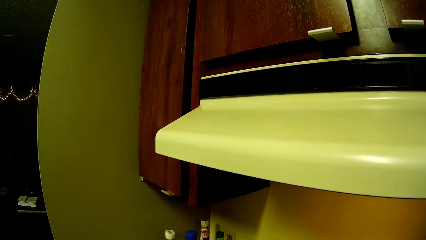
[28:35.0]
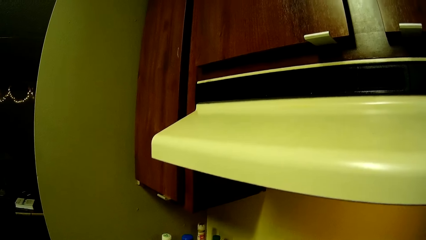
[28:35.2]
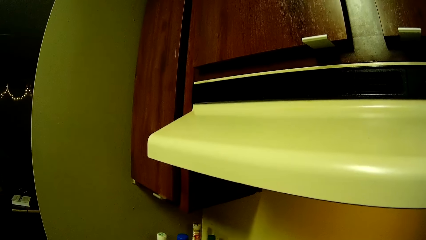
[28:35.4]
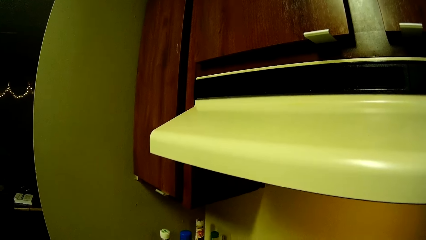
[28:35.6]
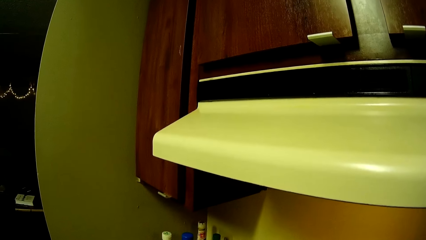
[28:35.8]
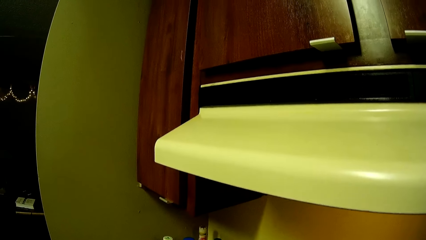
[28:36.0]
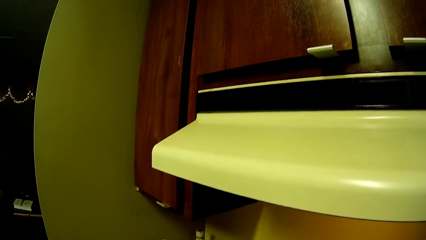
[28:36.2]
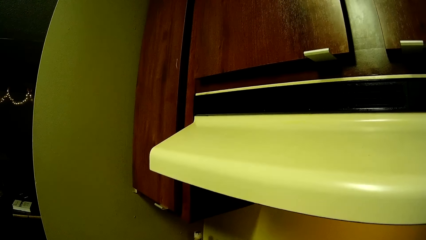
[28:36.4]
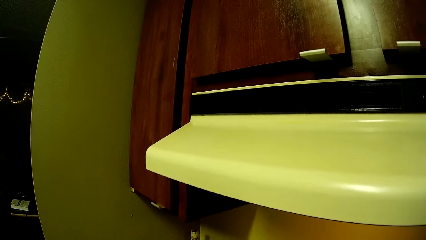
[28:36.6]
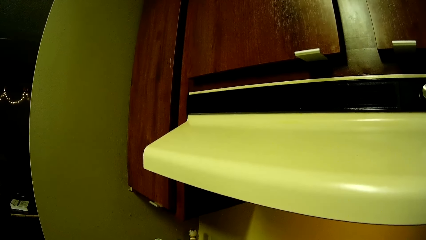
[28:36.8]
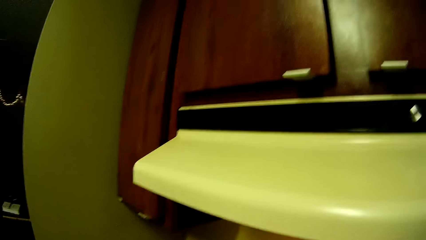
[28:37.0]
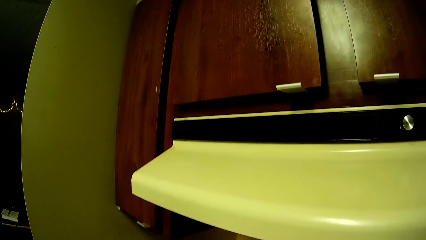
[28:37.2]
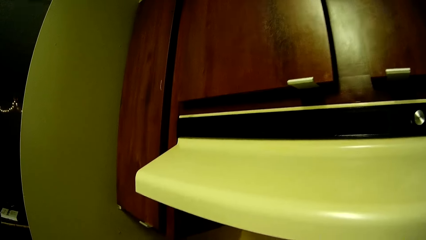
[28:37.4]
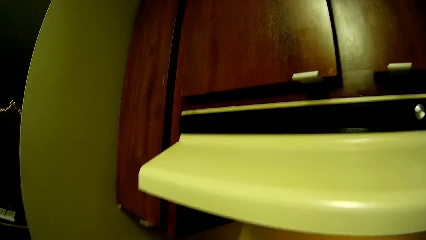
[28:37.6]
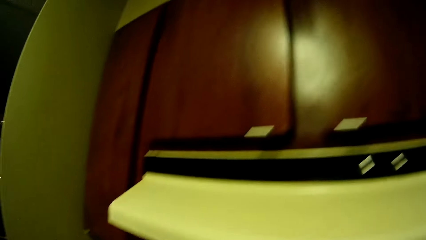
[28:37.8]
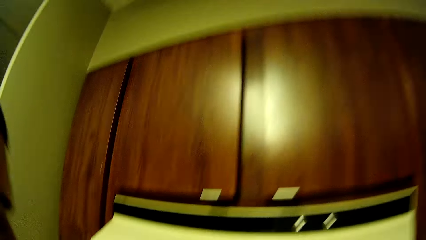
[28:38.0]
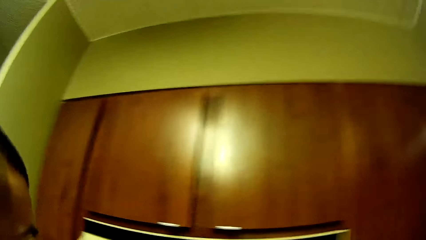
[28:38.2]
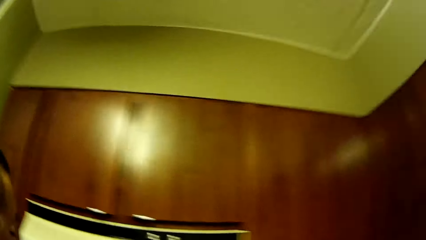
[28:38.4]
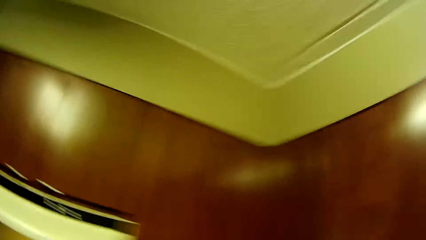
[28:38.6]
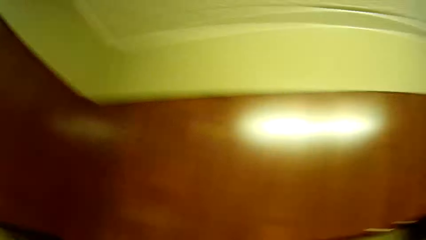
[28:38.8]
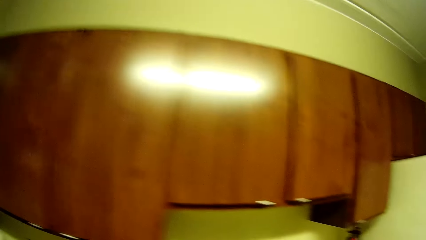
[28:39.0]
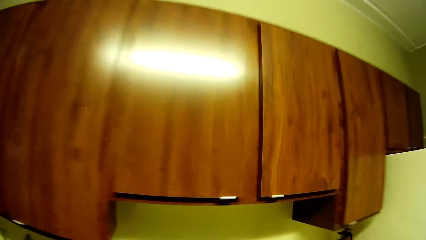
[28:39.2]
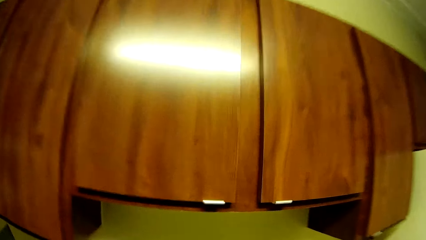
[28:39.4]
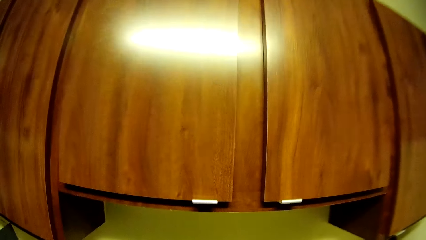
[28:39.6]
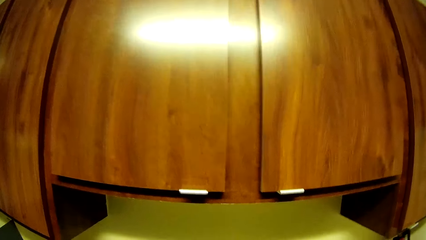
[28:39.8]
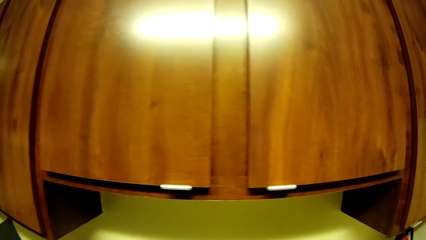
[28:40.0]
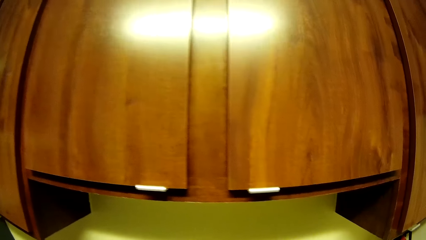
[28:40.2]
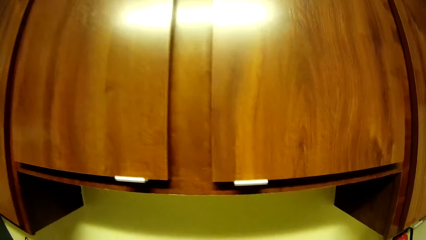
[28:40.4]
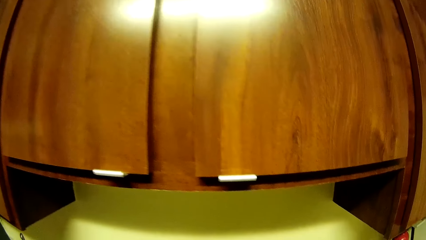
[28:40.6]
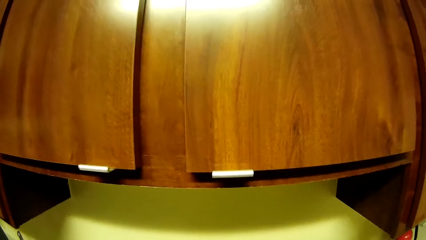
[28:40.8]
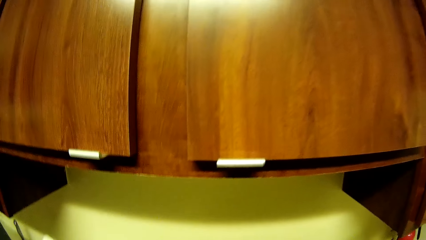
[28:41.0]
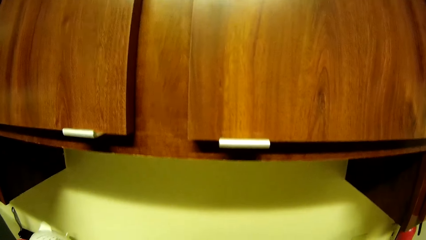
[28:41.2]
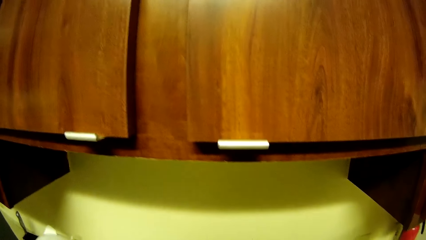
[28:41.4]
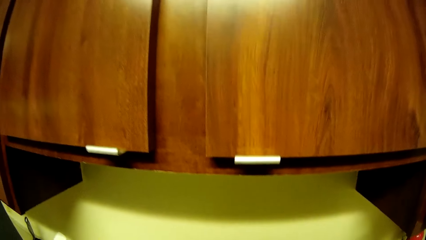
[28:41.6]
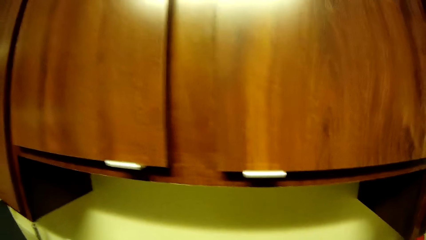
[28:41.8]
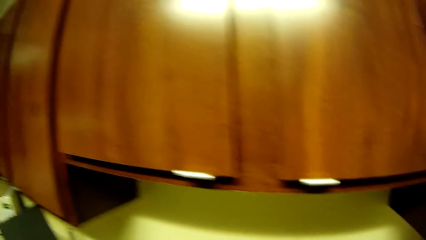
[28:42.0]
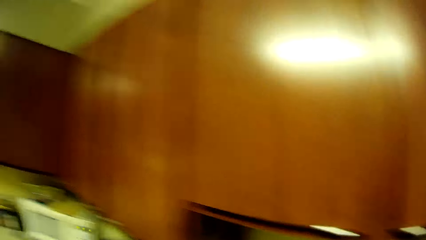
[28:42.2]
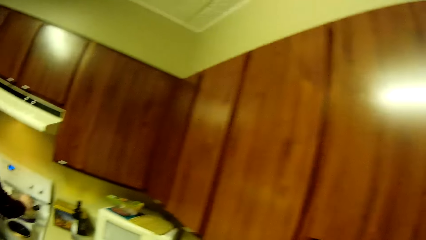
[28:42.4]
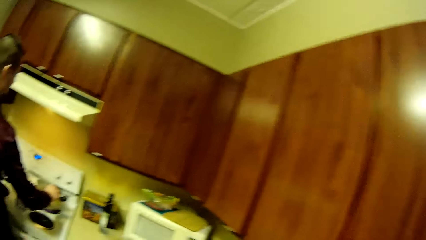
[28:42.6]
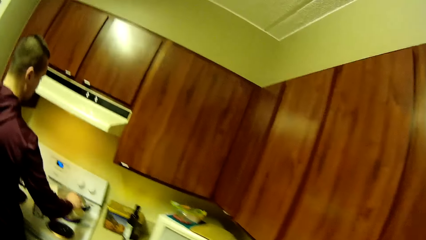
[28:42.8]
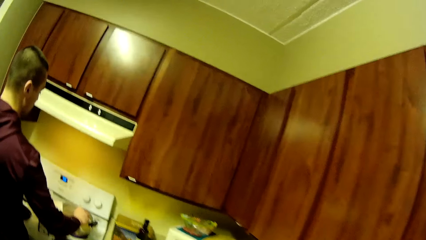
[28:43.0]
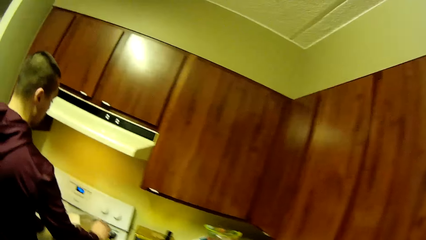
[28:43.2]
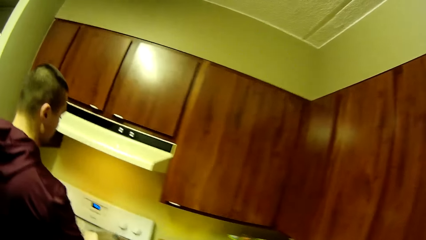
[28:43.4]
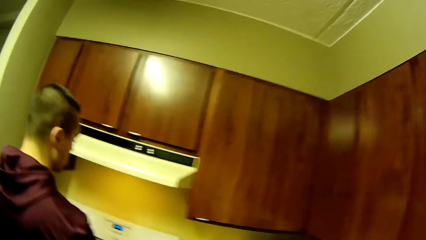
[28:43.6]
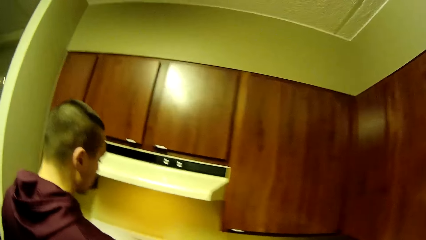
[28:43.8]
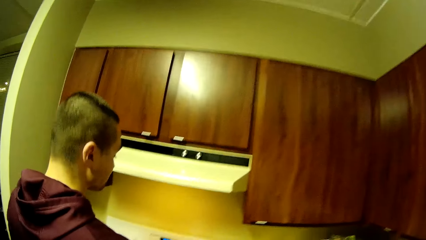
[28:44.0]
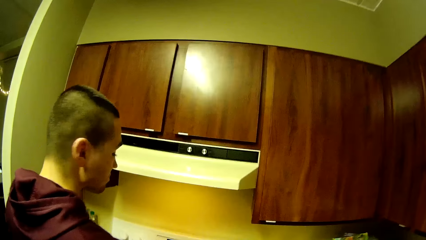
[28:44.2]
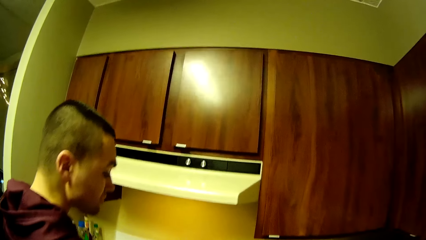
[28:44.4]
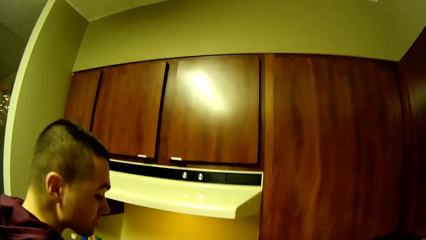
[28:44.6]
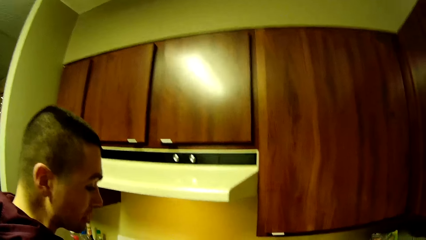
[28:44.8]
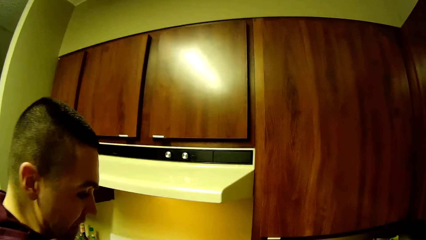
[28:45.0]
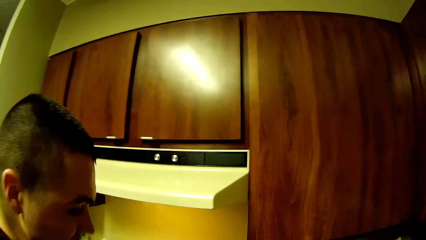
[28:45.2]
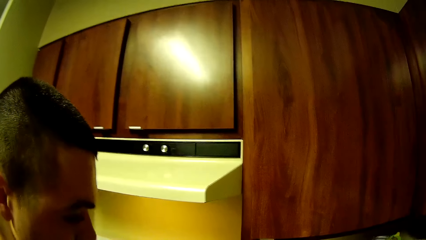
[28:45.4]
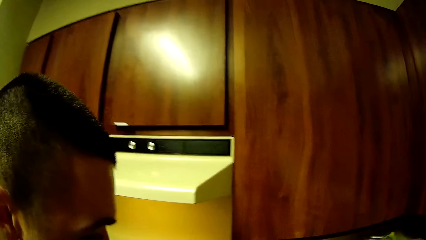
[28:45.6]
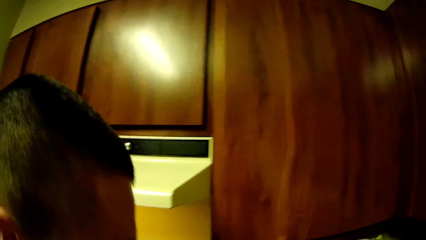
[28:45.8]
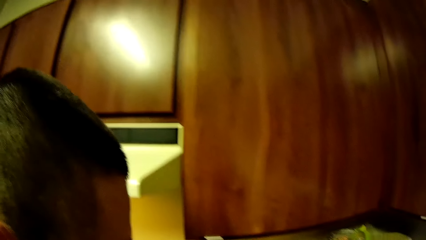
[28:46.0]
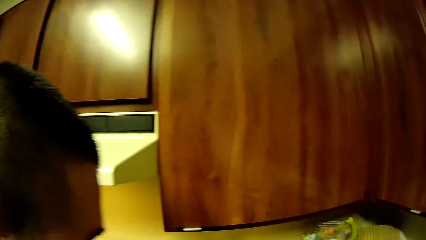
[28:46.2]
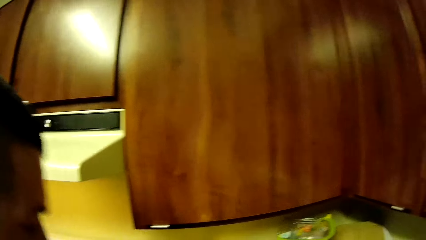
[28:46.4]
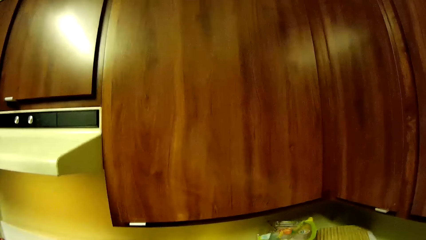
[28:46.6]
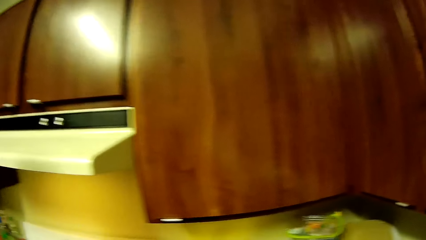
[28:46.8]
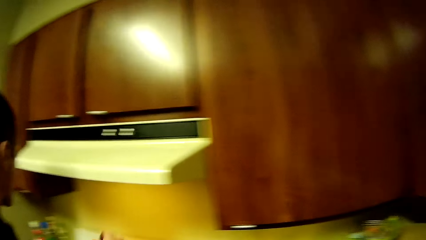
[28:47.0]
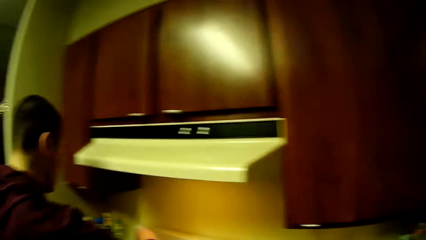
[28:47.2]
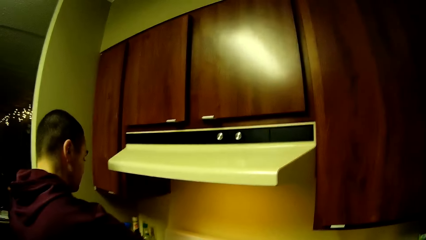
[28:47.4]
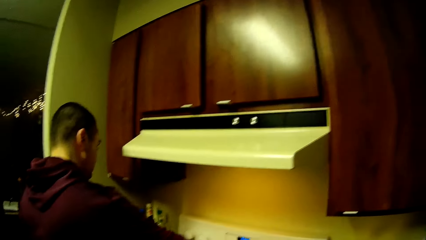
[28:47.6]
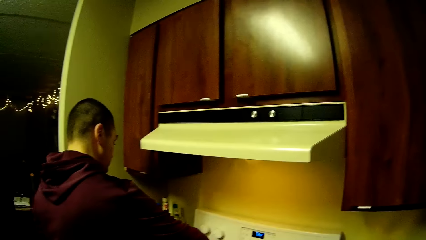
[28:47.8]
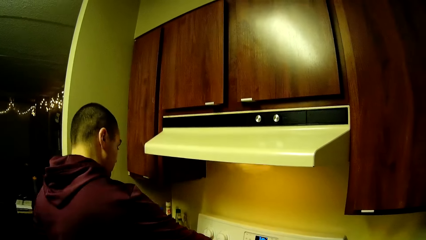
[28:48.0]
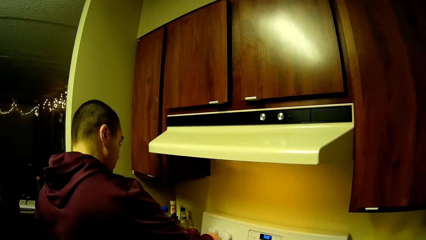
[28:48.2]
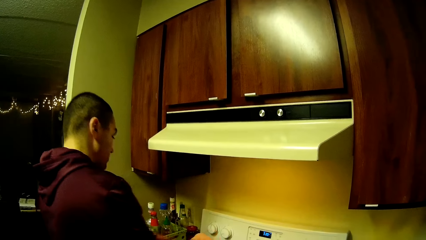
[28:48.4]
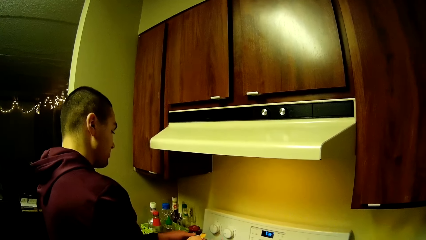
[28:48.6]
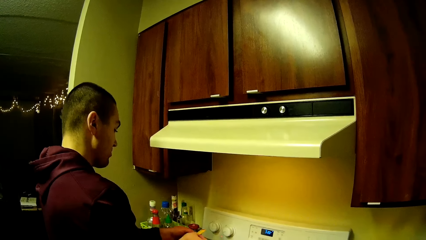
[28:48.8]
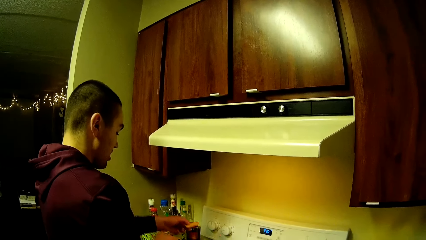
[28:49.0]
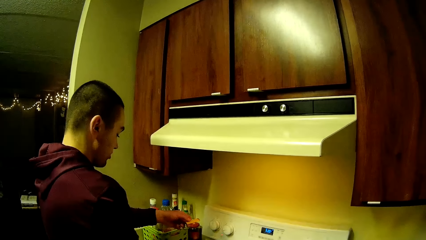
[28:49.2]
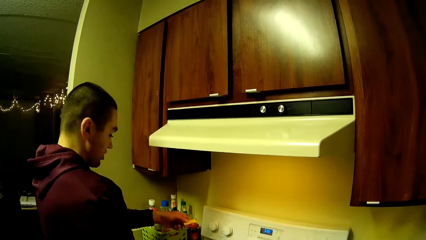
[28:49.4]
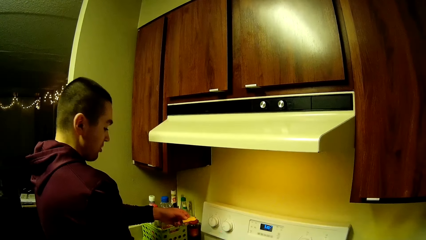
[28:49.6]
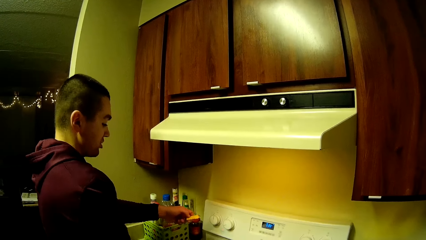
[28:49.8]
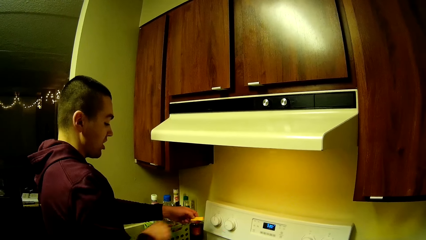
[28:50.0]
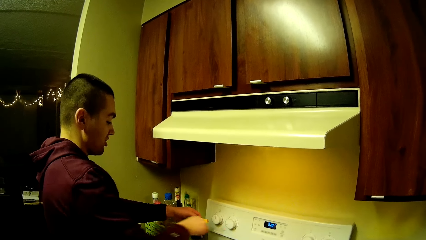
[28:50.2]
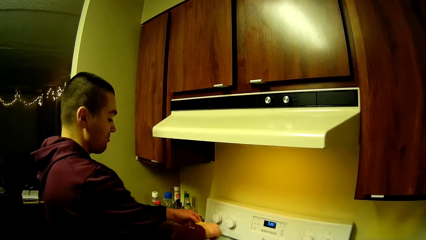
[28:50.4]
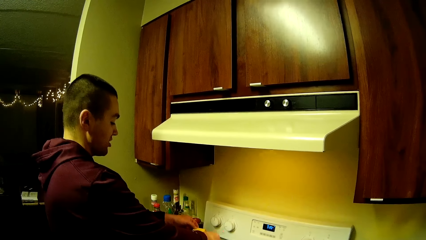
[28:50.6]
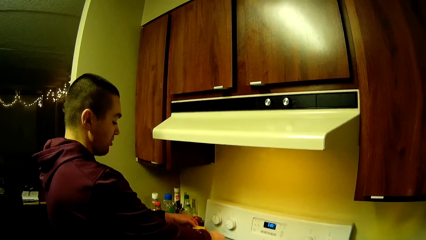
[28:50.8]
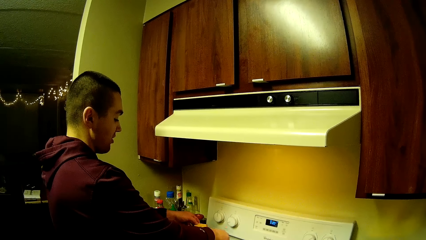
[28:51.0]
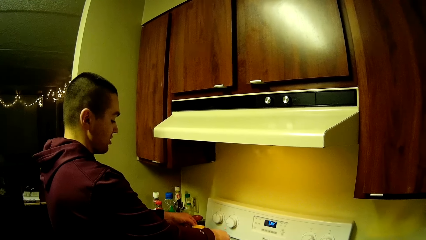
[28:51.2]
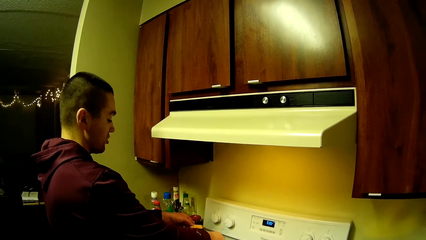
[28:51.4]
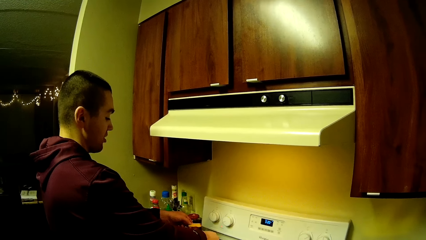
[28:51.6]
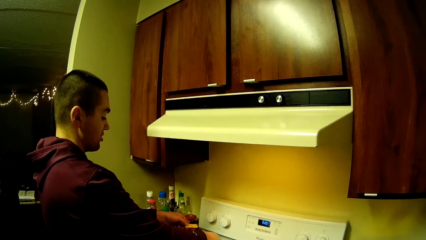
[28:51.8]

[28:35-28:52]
The camera wearer moves around the kitchen. The man stirs the food in the pot of boiling water with his right hand. The camera wearer moves around the kitchen. The man holds a piece of bread or tortilla chip in his left hand.
